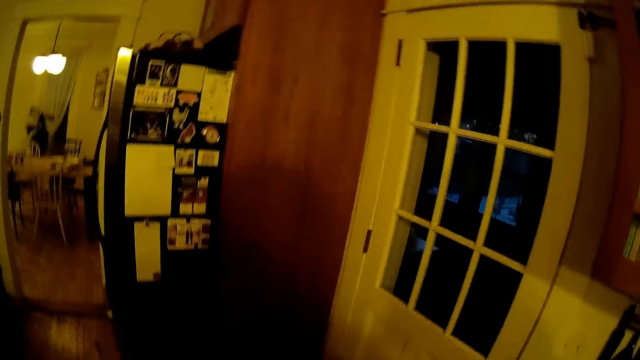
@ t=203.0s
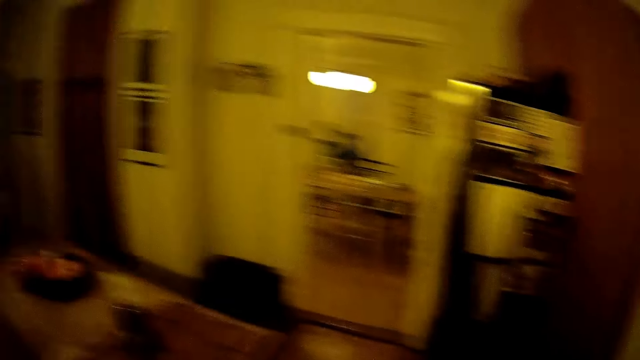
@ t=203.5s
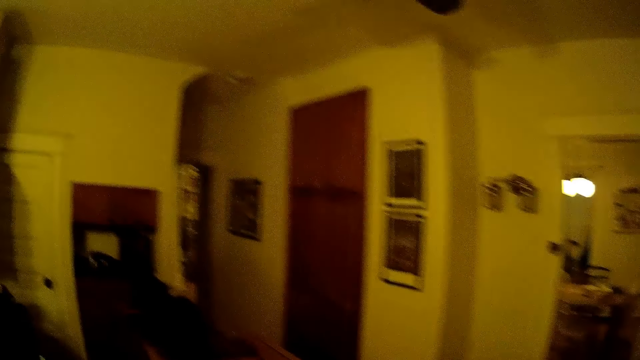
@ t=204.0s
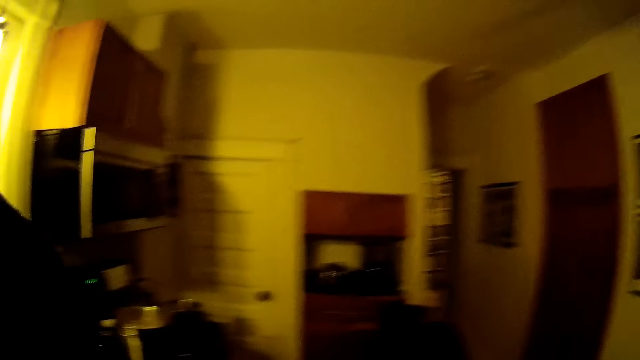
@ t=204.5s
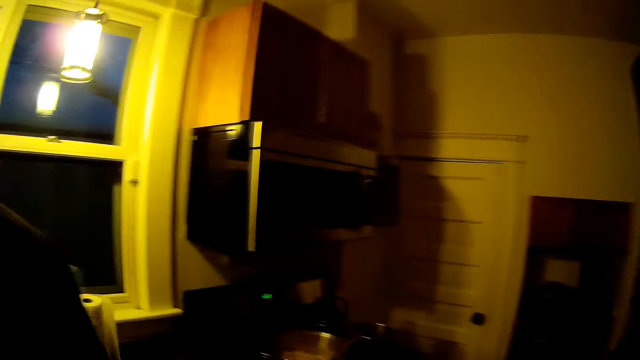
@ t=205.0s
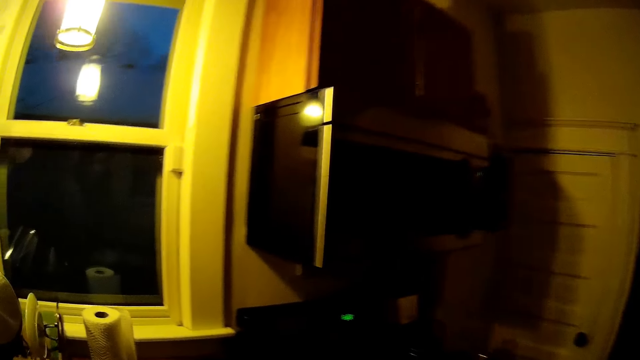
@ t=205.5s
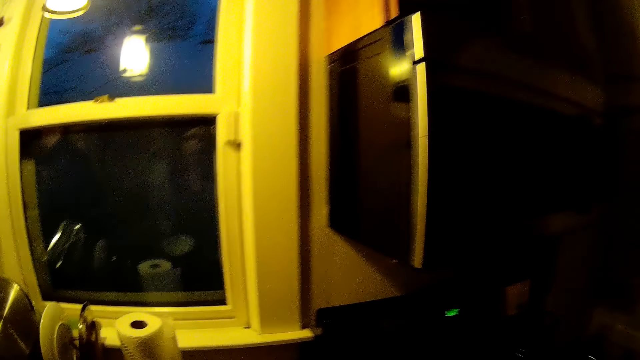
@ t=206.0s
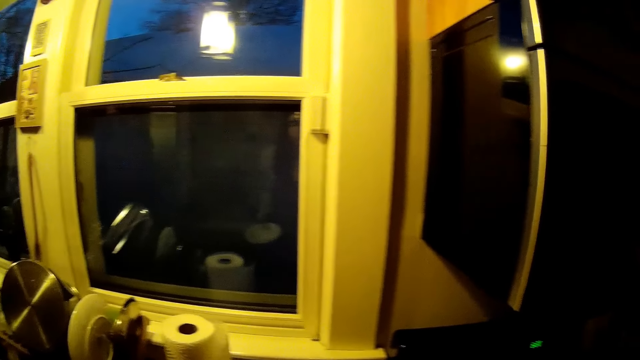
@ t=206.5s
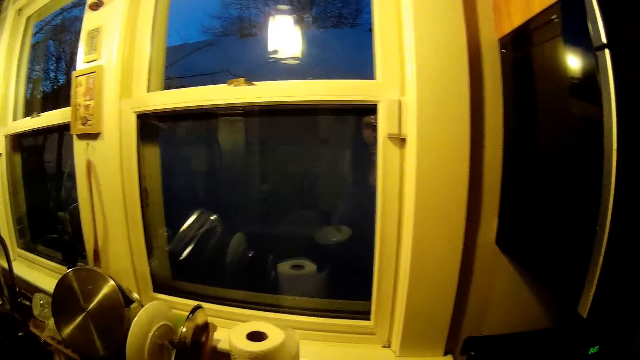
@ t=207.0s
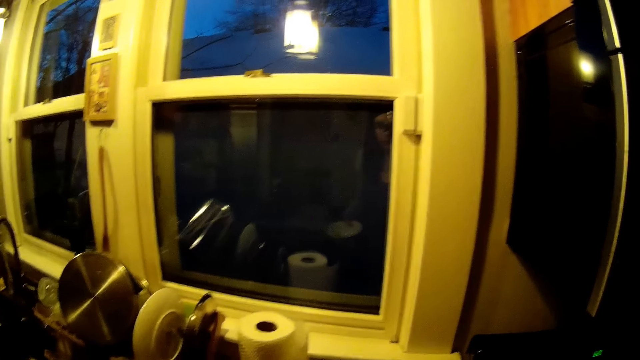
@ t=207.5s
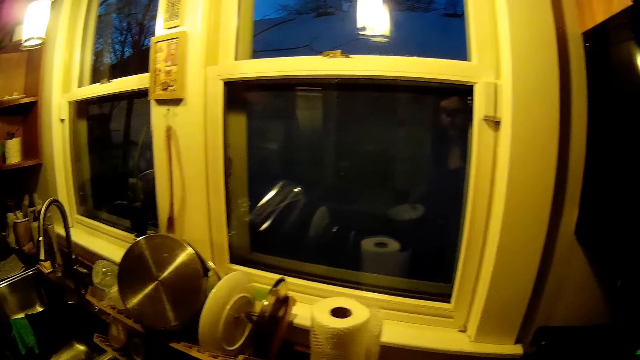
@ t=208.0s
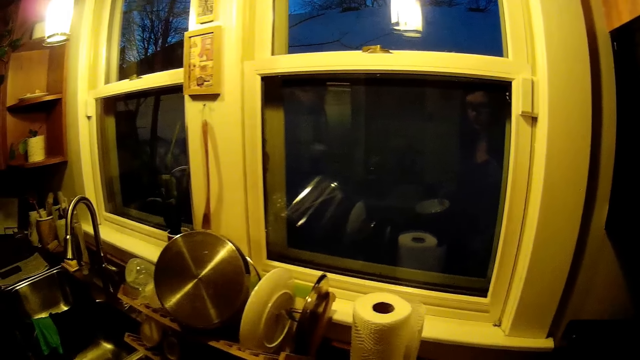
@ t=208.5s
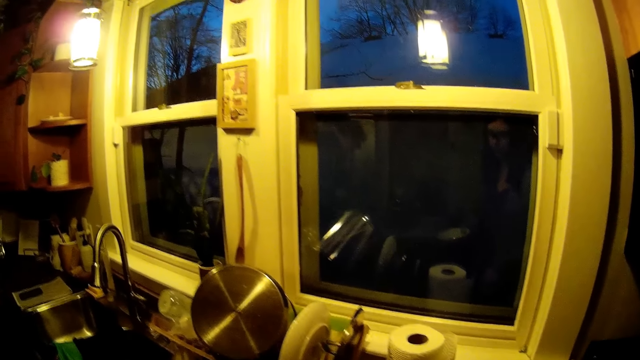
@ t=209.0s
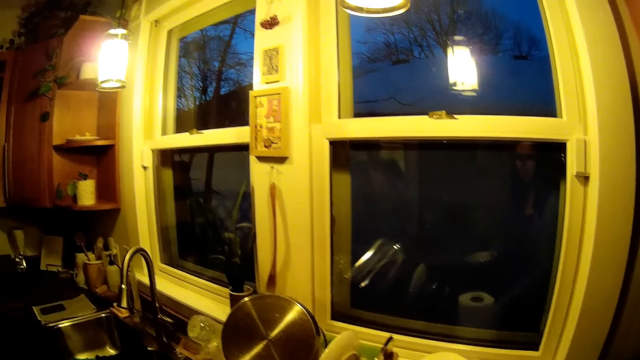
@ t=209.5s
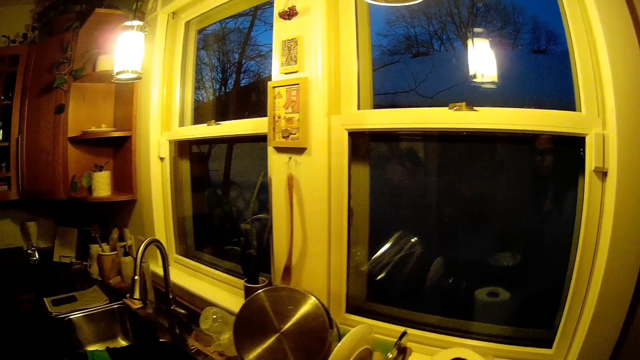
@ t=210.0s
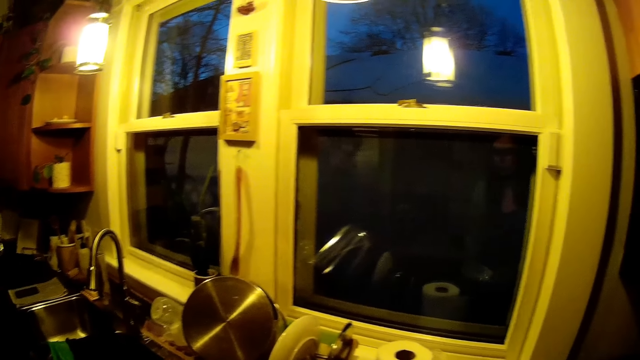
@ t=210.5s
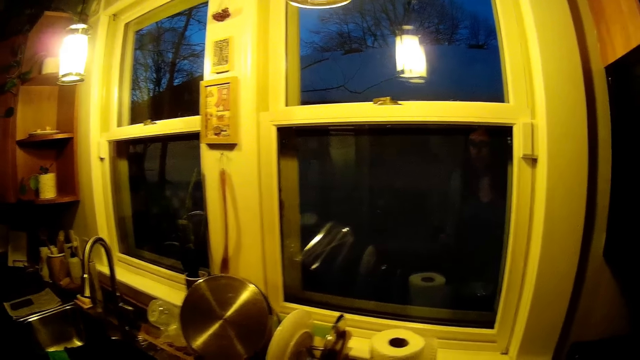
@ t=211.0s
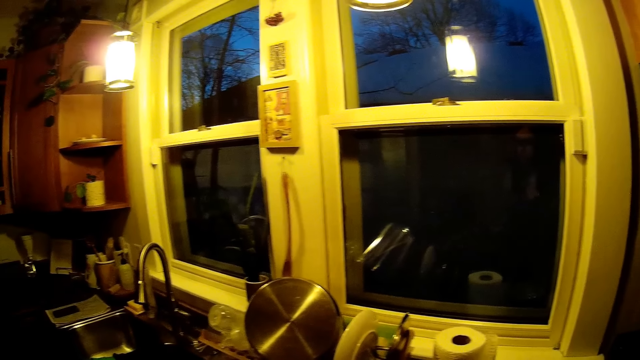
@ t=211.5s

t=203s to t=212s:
The camera wearer moves towards the gas burner. They interact with a man. They walk away from the kitchen and talk to a baby.

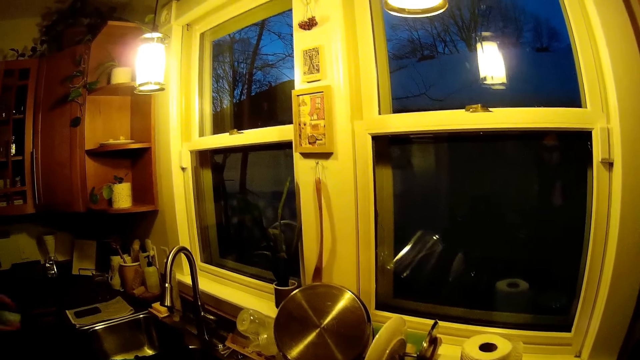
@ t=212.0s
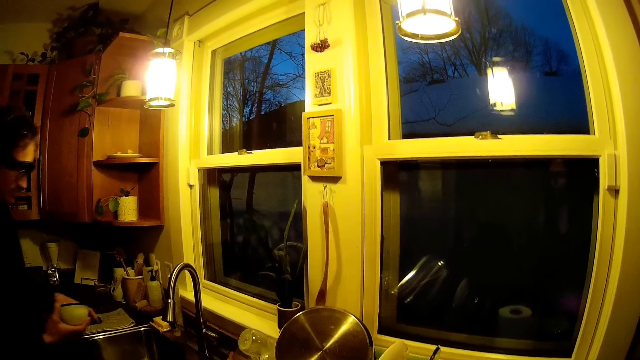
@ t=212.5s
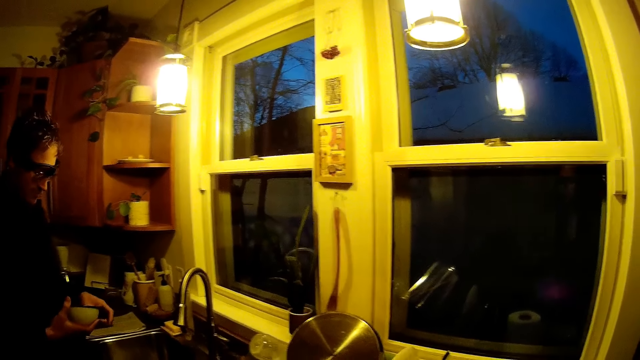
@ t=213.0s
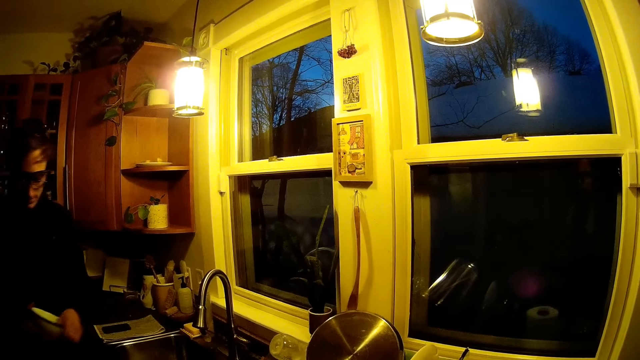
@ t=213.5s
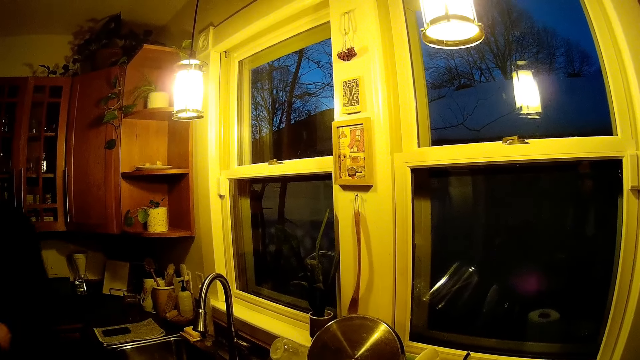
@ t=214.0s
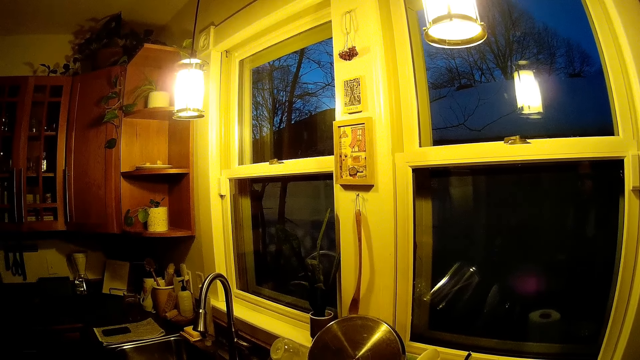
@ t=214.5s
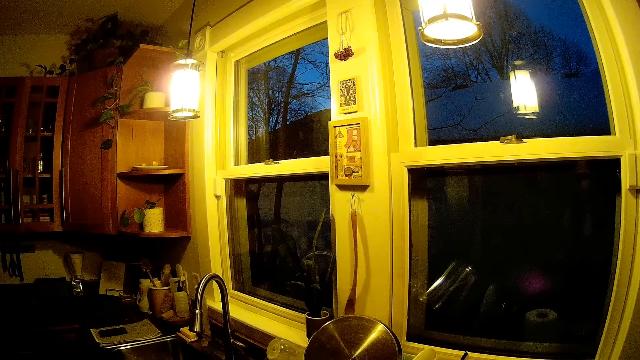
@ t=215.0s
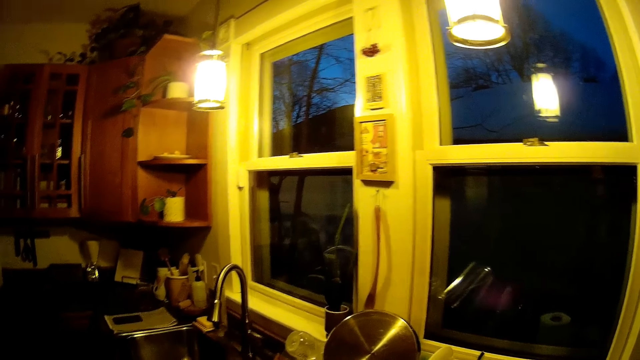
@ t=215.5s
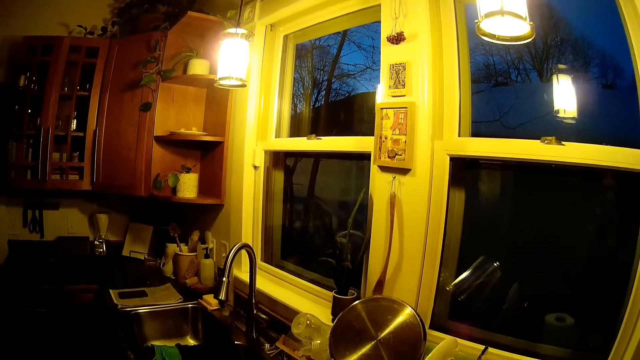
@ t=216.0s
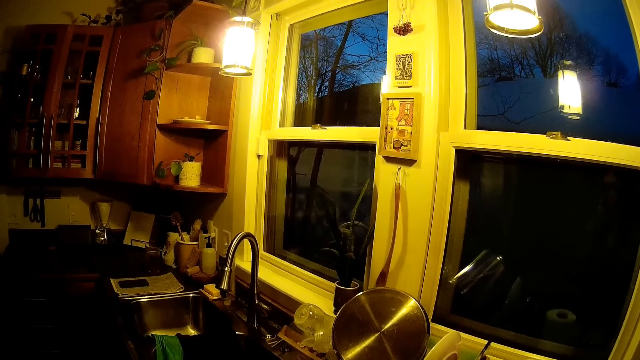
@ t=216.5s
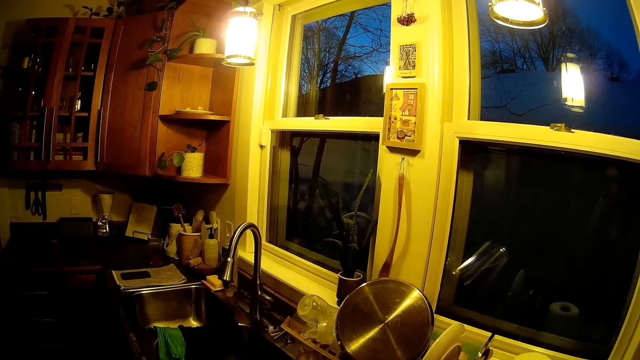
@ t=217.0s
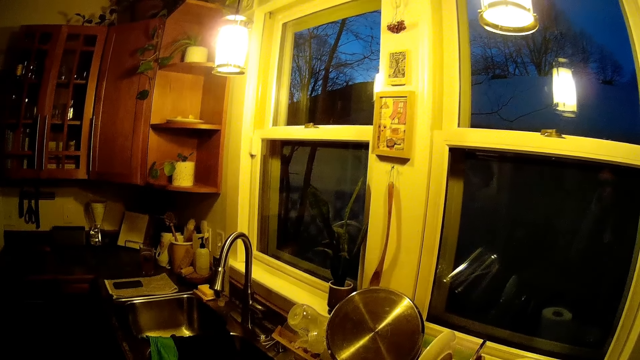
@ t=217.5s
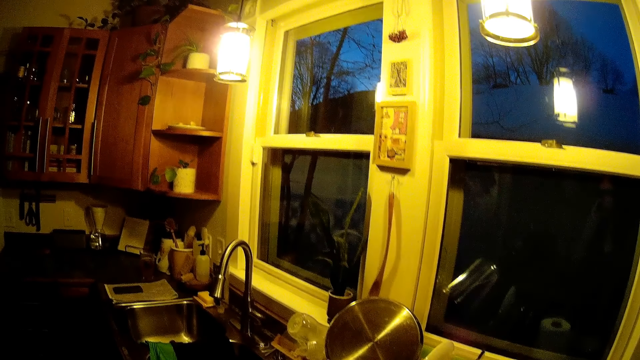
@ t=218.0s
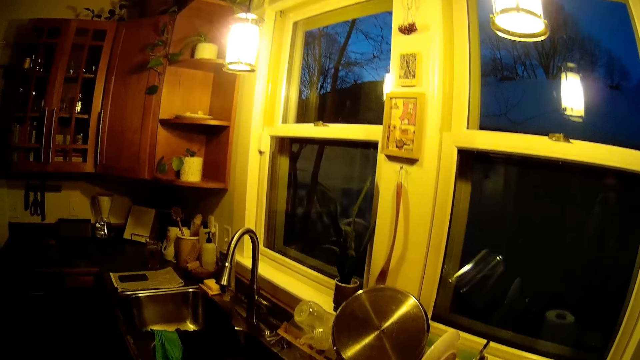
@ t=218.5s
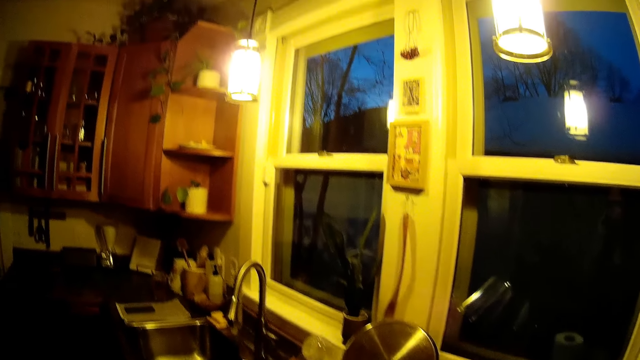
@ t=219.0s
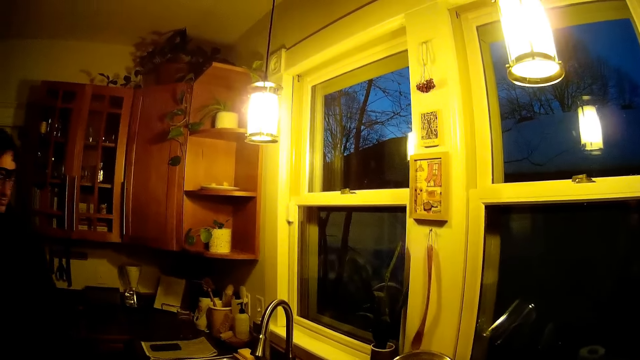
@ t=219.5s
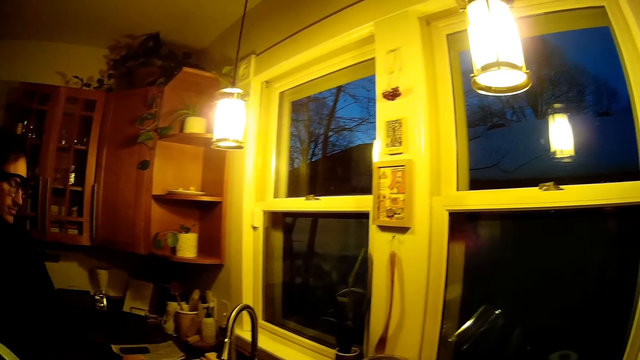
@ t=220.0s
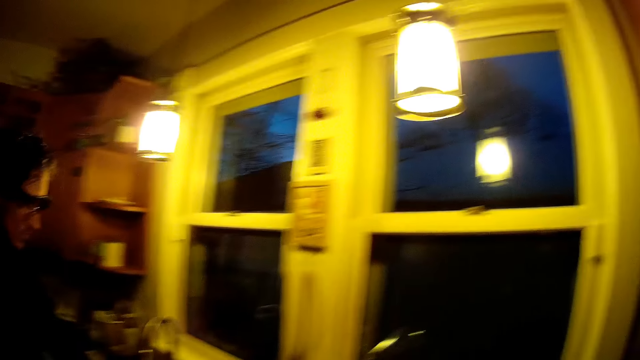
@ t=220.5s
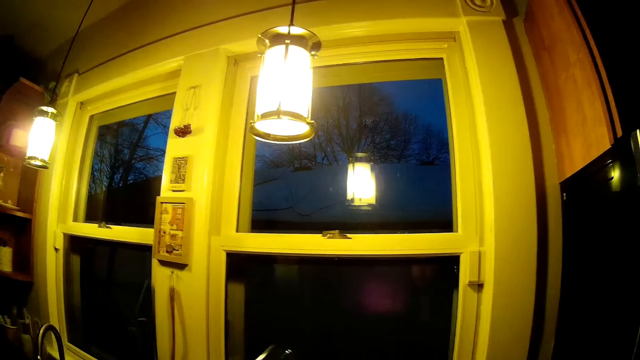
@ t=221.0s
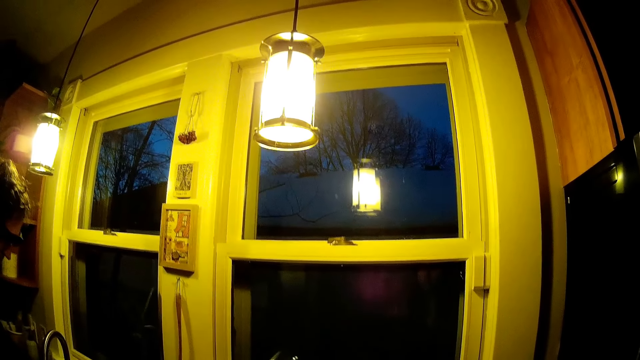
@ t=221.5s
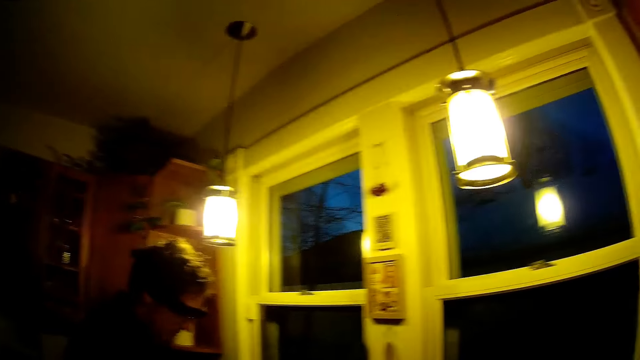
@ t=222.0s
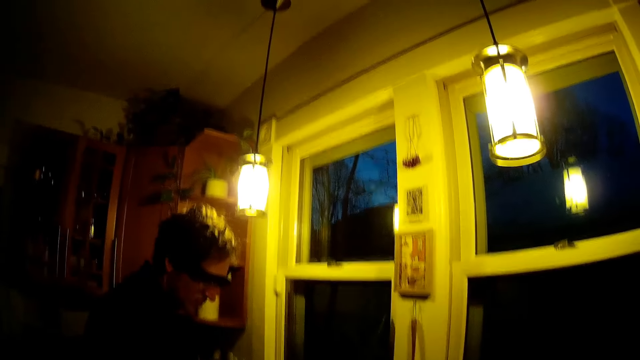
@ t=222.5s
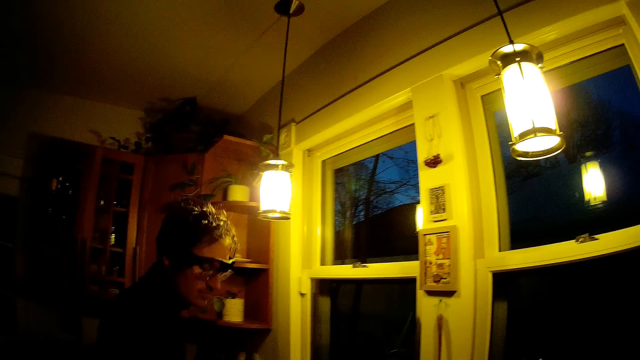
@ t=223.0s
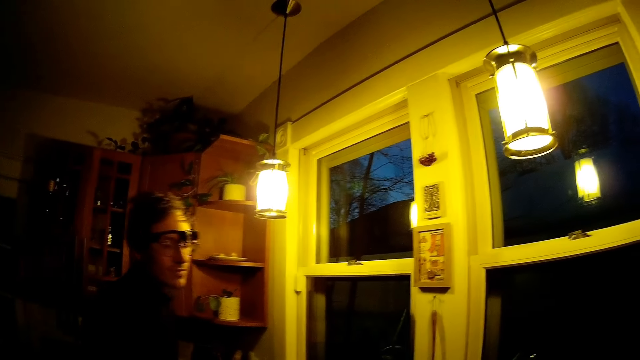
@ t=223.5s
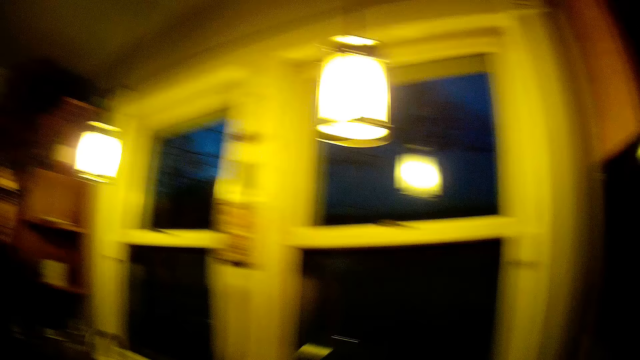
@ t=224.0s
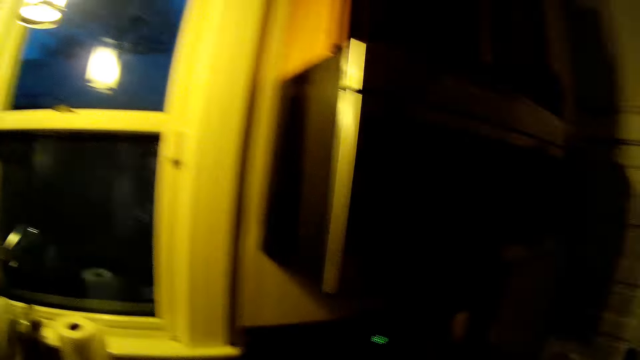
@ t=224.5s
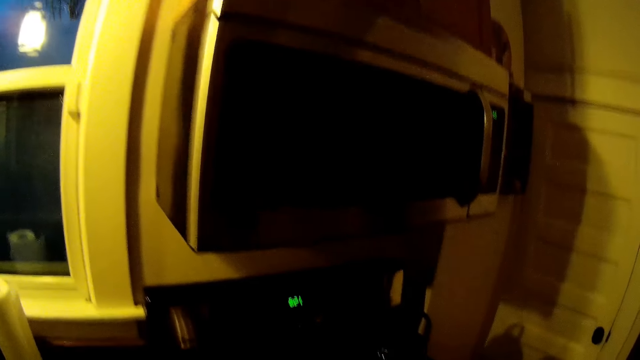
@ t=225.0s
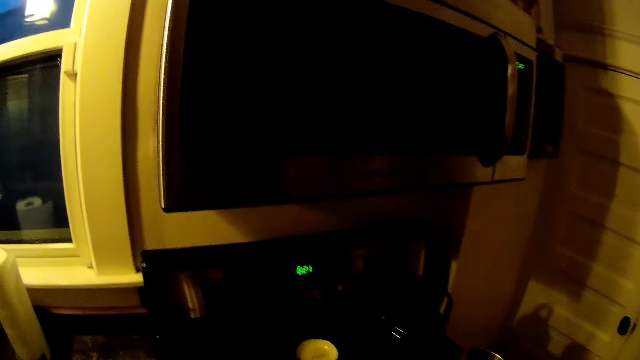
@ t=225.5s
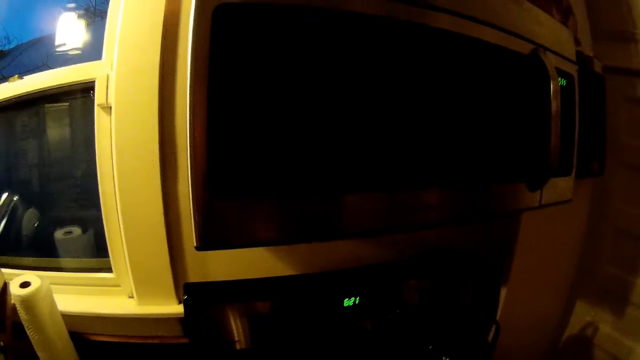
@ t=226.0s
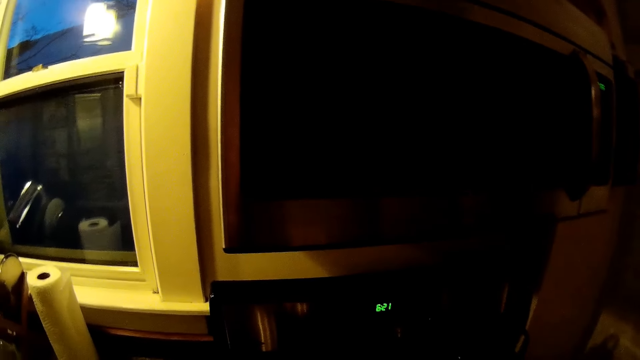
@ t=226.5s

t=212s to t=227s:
The man holds a plate with both hands. He takes the plates. He washes the hand at the sink. The camera wearer talks to the man.
